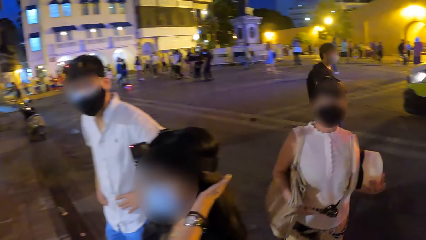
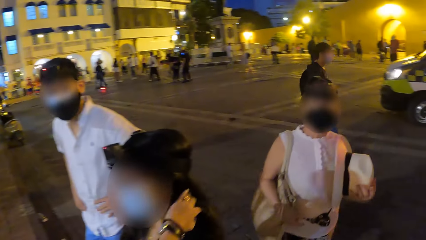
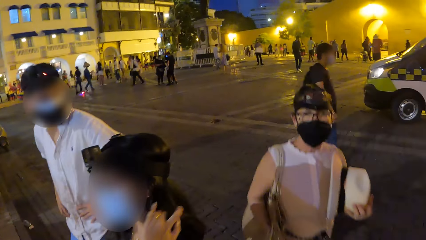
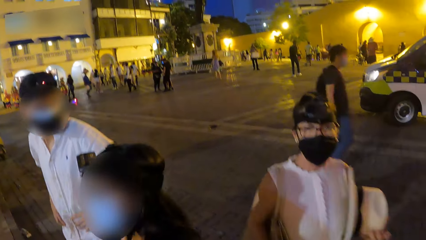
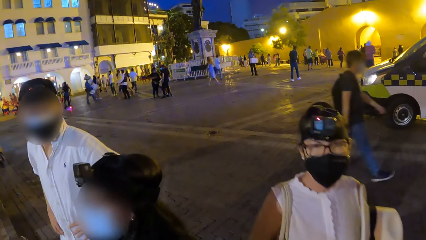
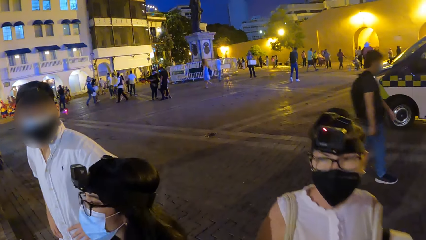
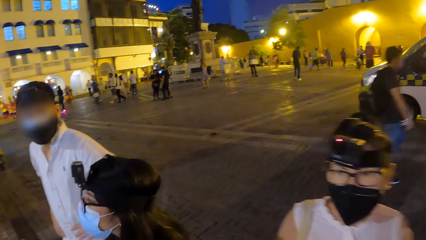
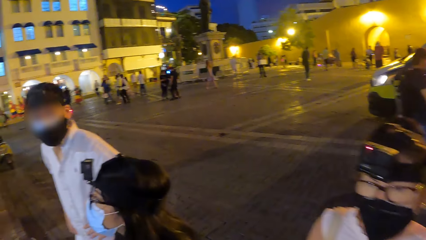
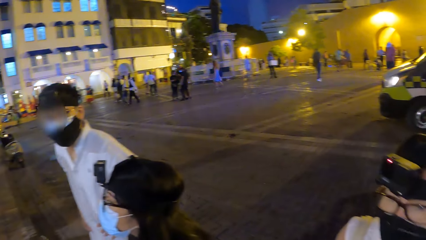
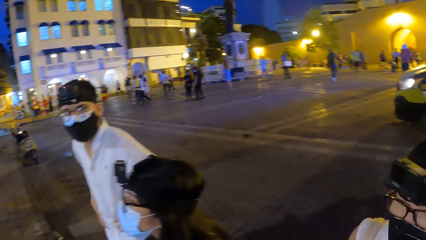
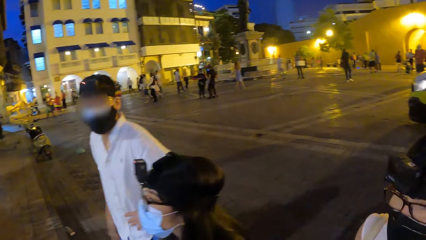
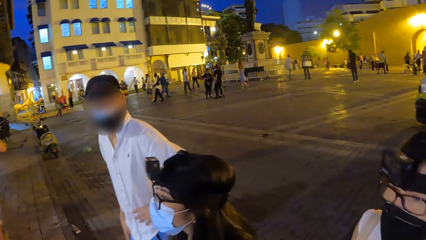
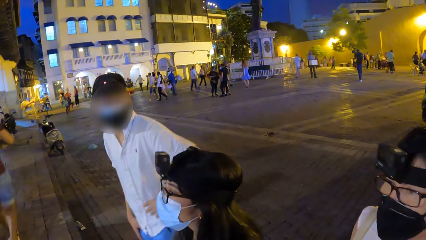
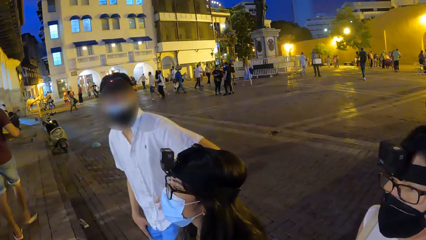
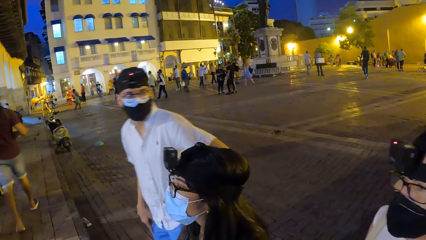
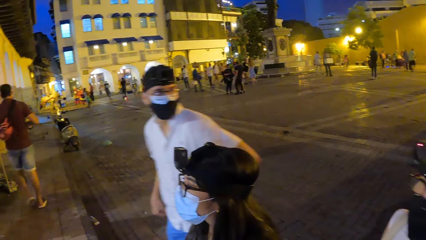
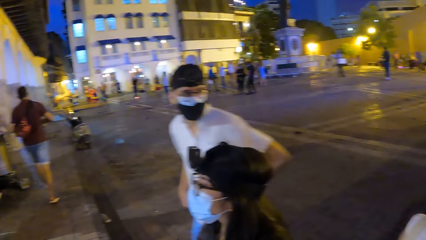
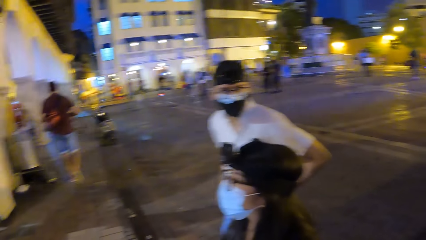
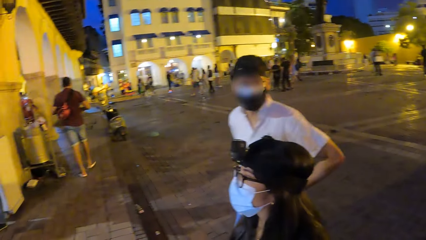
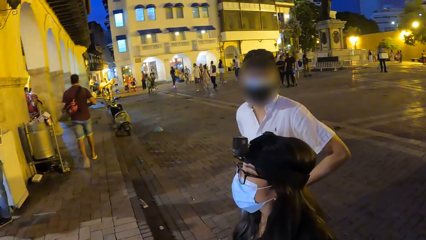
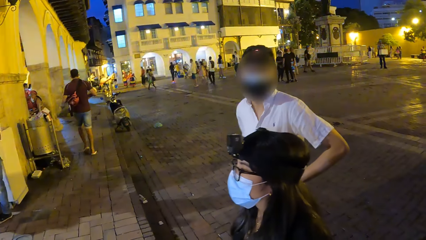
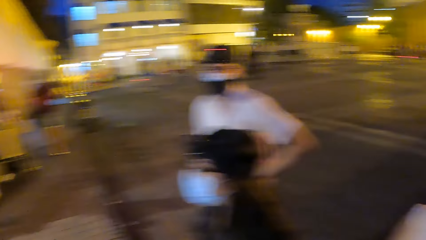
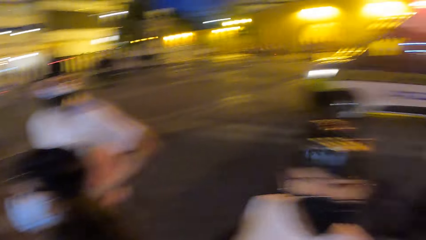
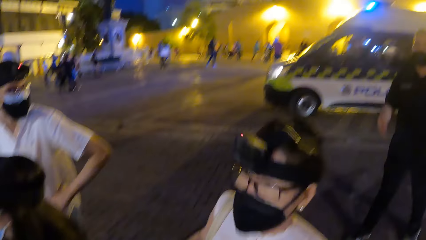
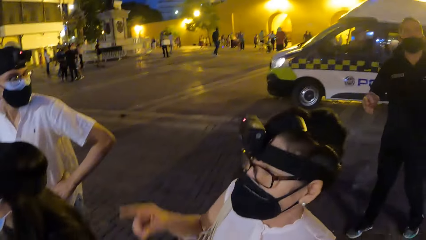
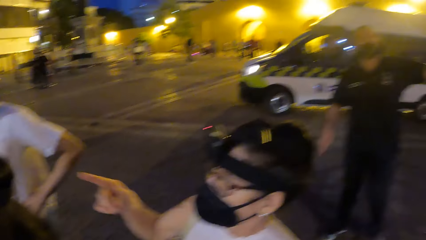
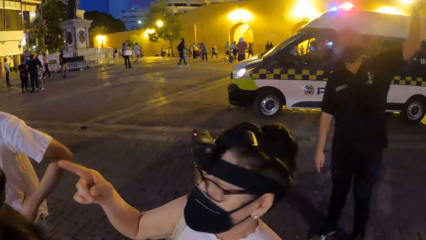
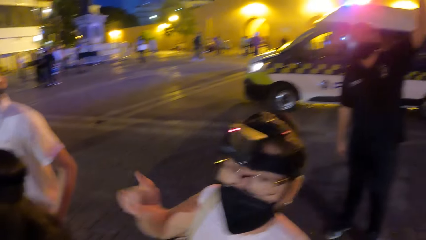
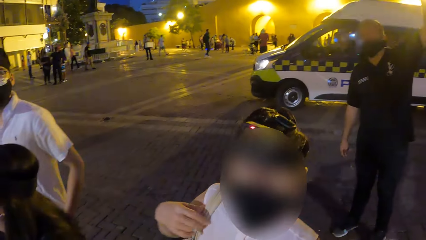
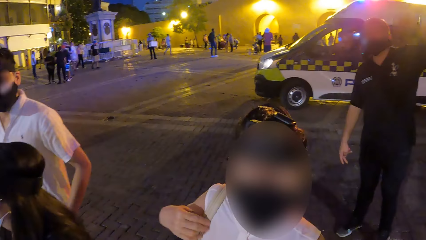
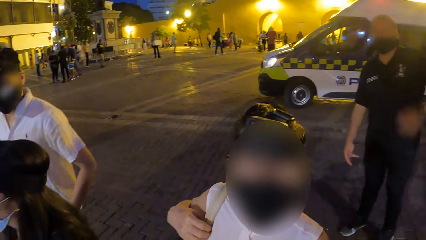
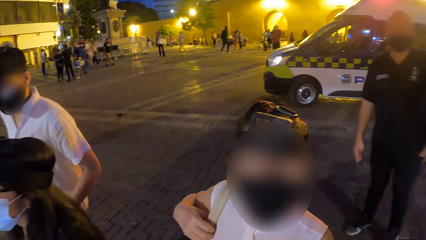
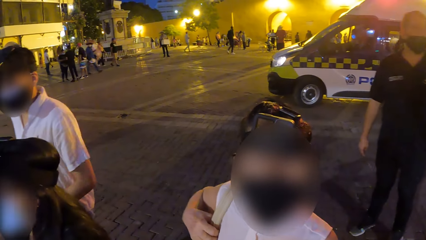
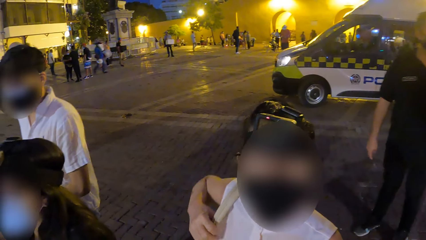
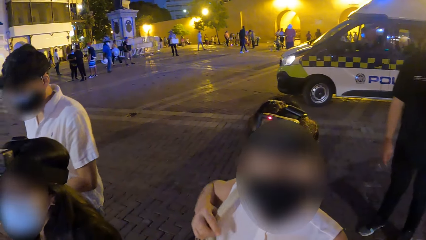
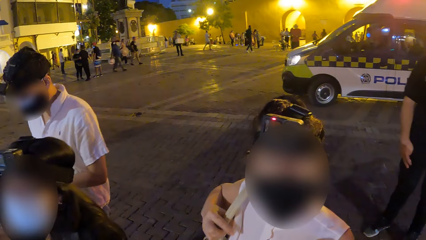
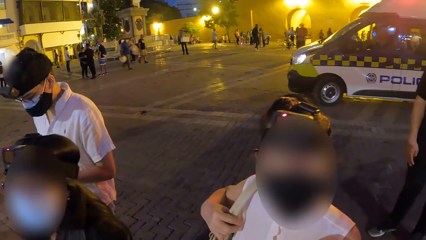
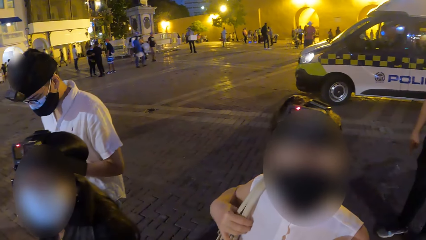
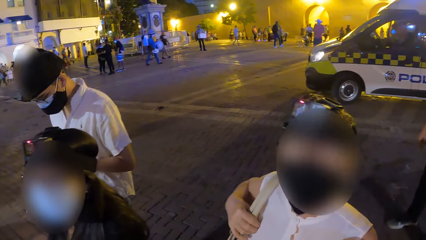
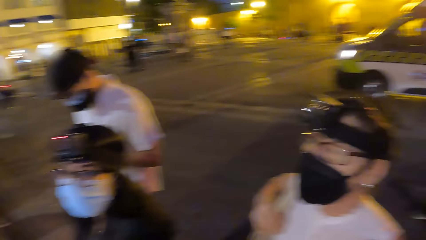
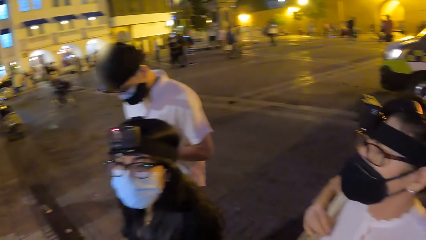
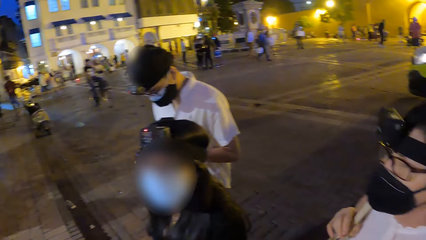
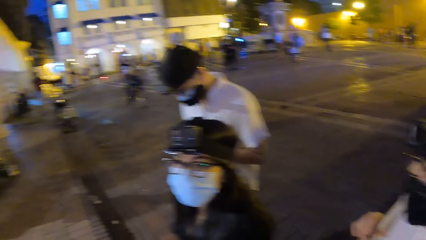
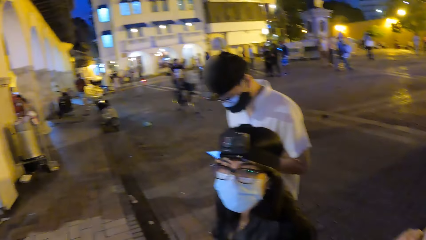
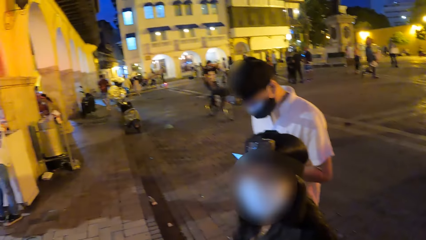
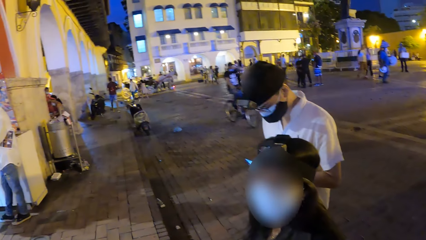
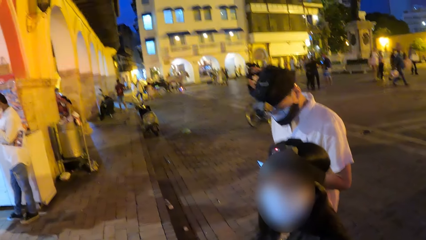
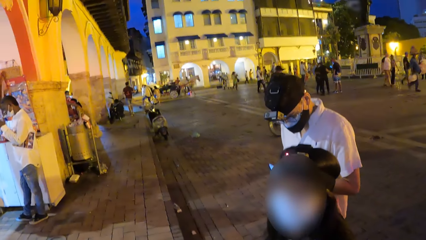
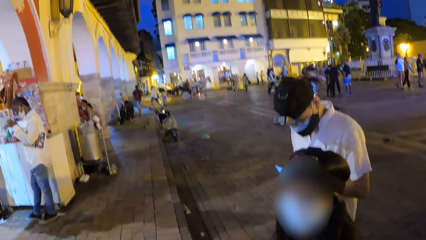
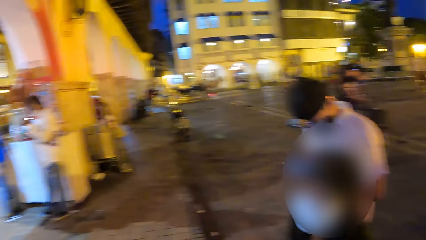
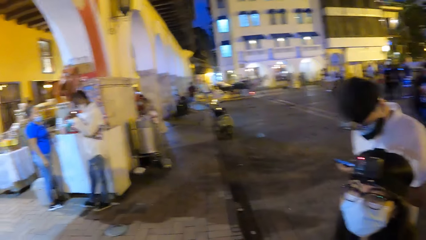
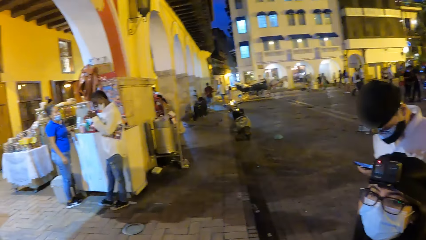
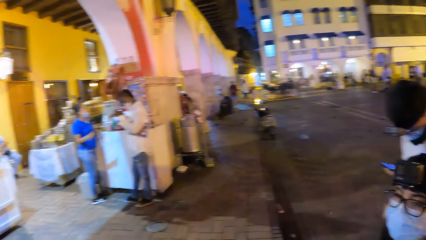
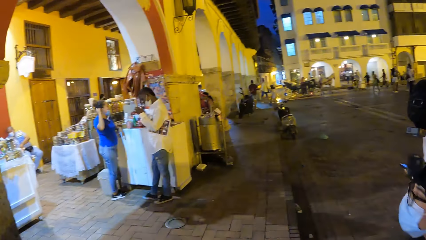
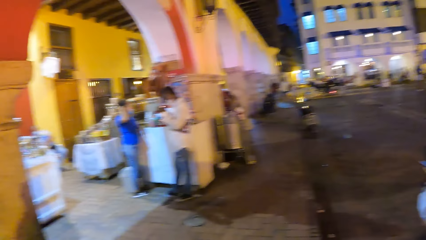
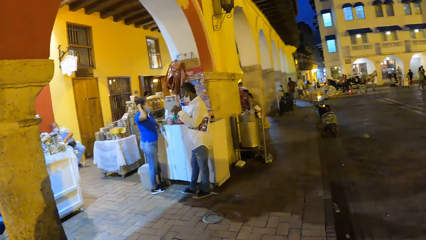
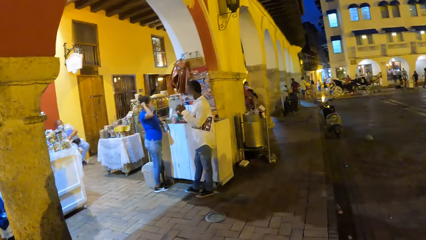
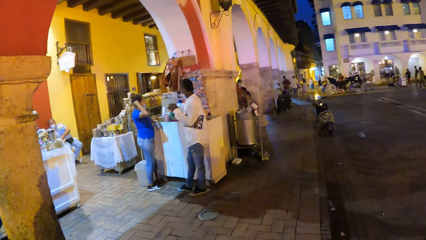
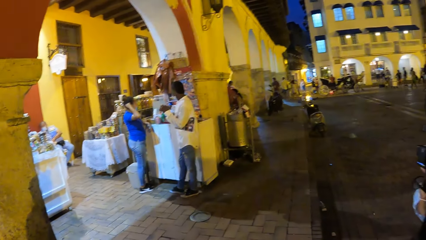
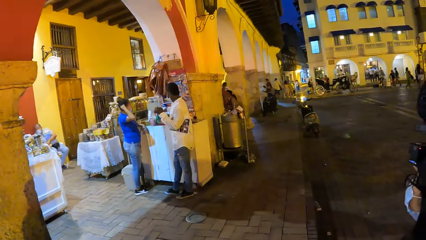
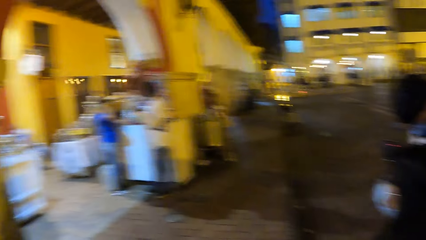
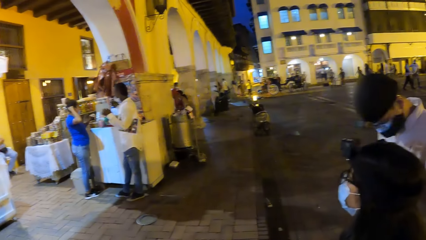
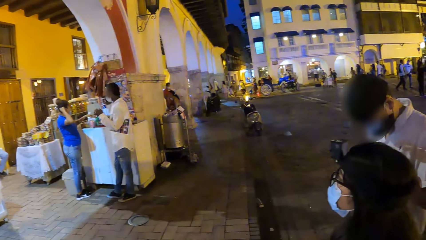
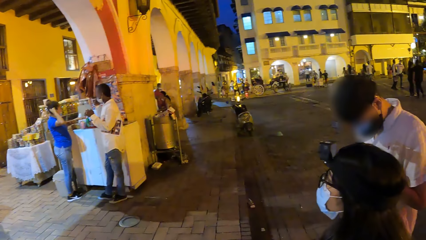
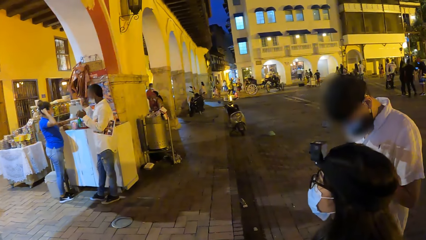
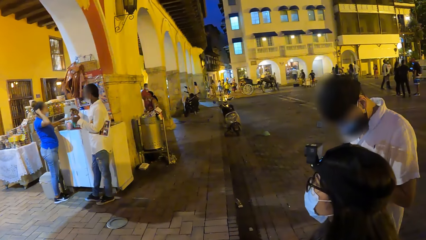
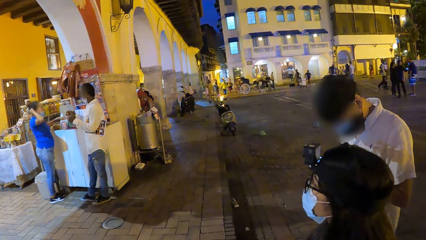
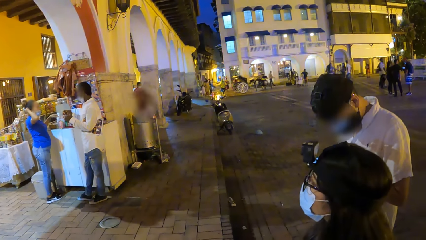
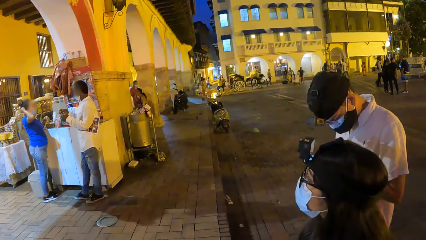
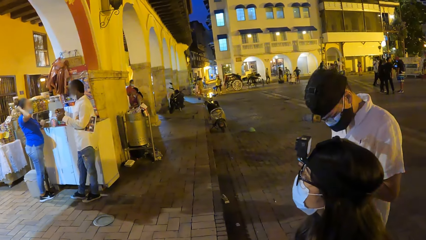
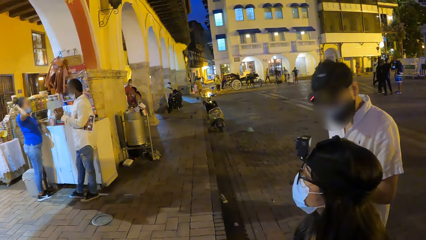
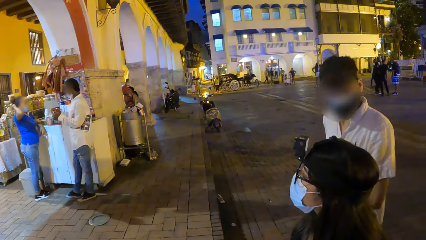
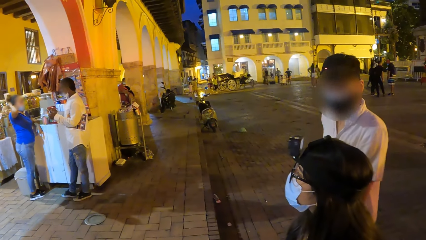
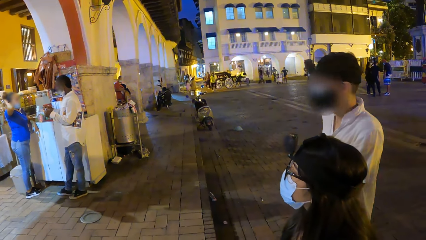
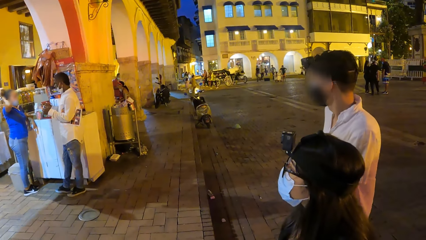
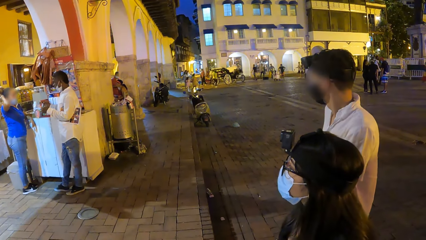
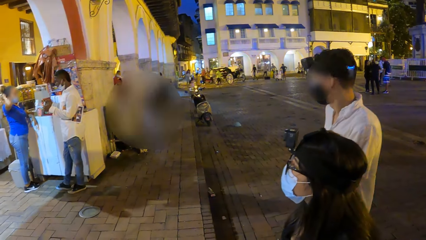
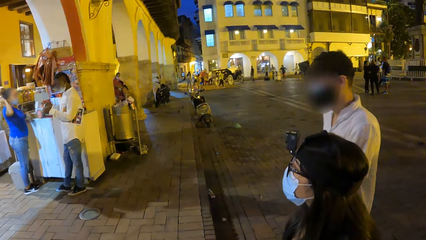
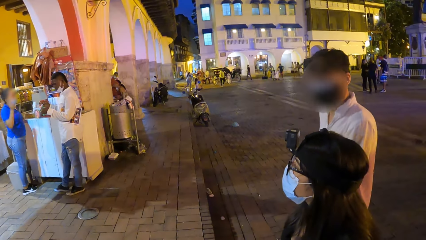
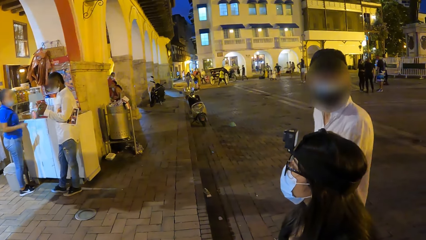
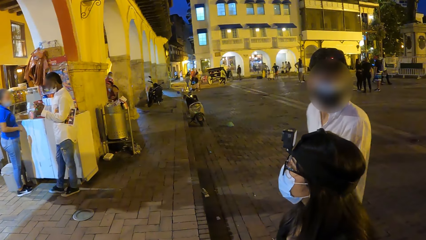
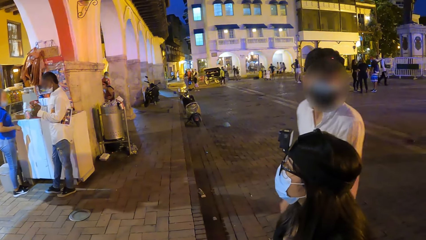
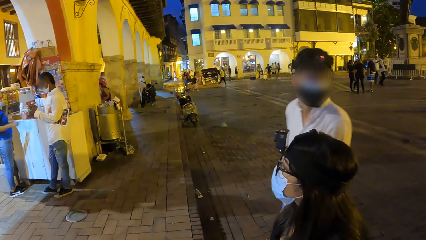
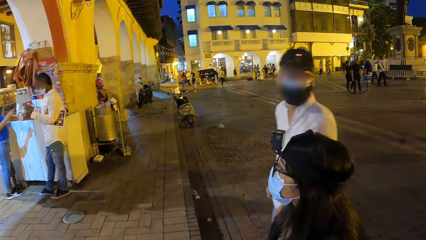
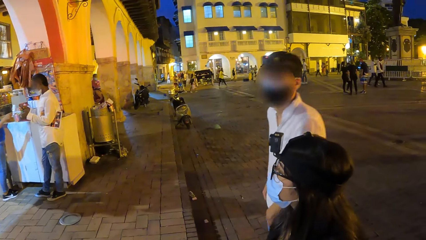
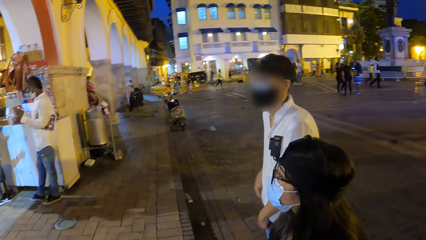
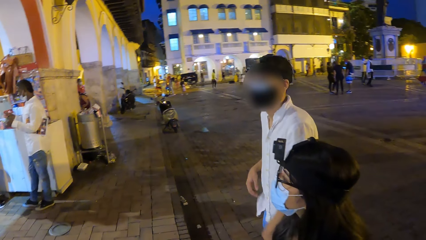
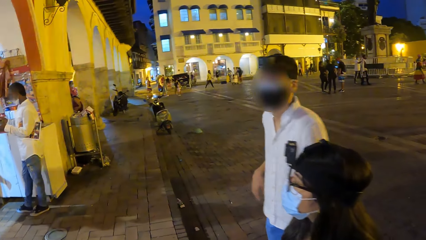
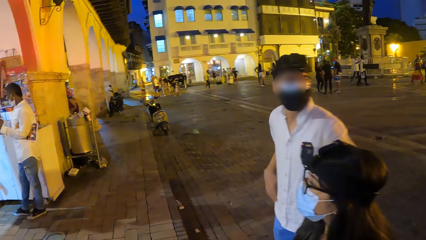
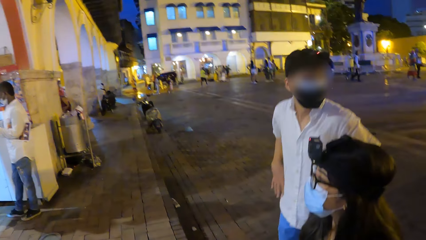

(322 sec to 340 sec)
A man holds his waist. A lady stands beside the camera wearer. The lady makes gestures by hand. The camera wearer looks at a person. The man uses a phone in hand. The camera wearer looks around the city. The man puts the phone in his pocket.
